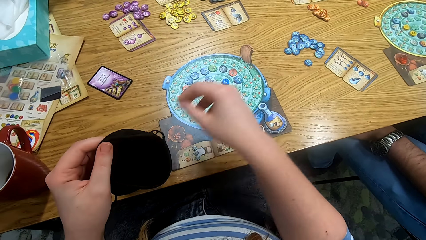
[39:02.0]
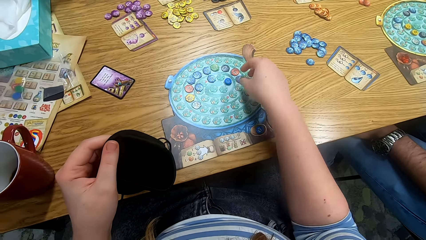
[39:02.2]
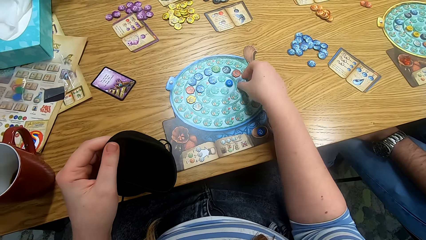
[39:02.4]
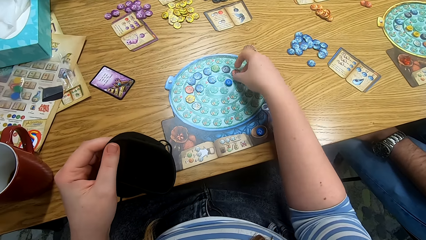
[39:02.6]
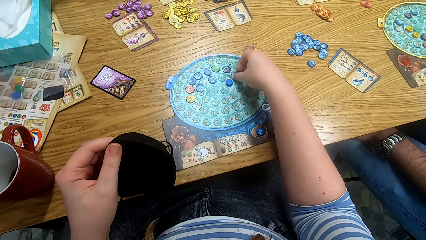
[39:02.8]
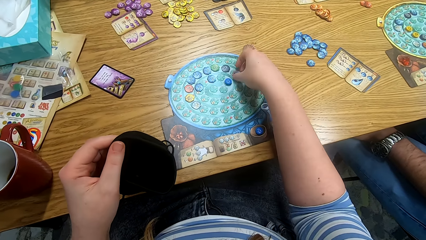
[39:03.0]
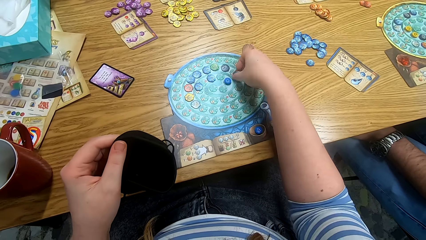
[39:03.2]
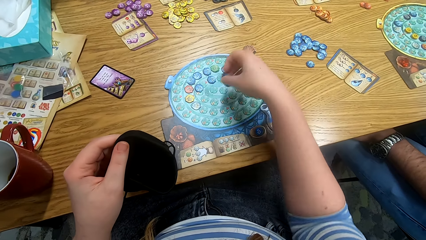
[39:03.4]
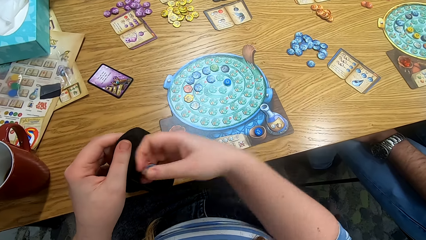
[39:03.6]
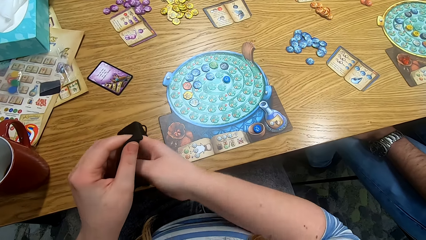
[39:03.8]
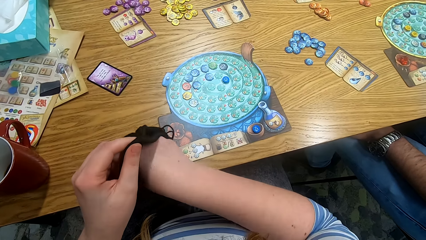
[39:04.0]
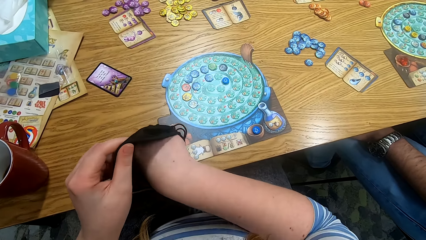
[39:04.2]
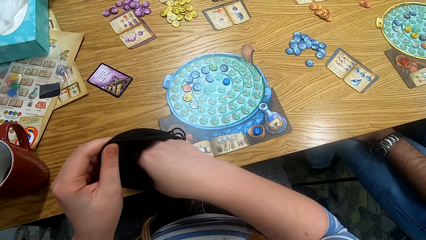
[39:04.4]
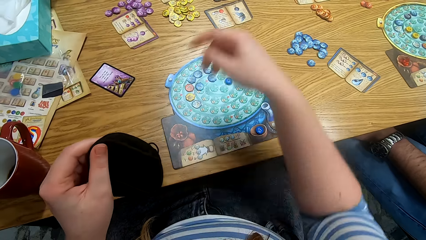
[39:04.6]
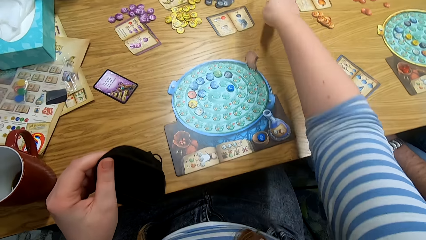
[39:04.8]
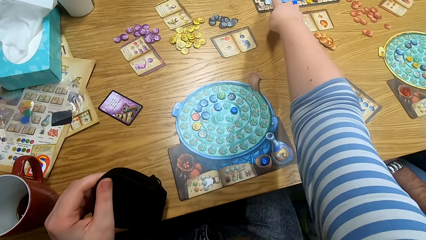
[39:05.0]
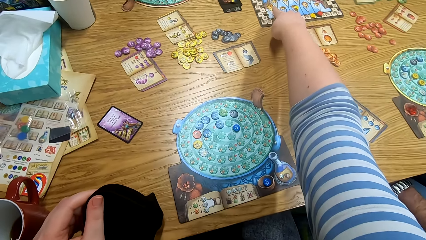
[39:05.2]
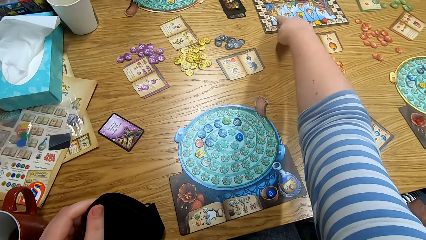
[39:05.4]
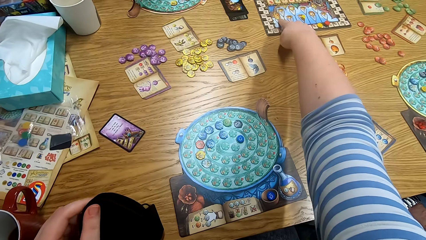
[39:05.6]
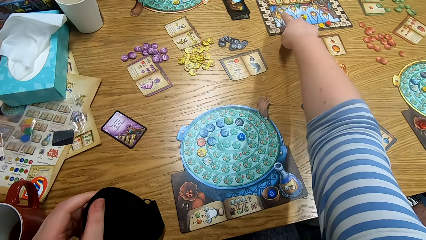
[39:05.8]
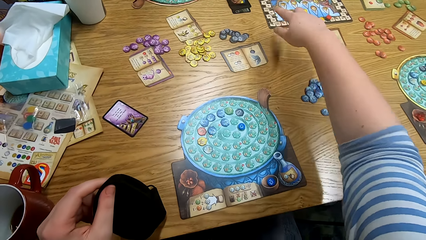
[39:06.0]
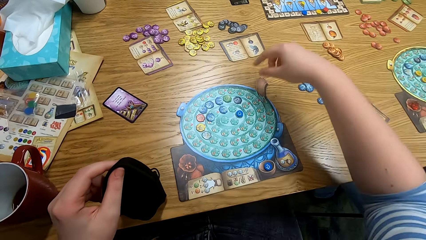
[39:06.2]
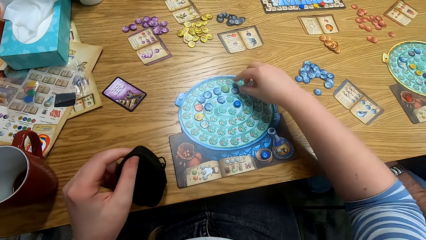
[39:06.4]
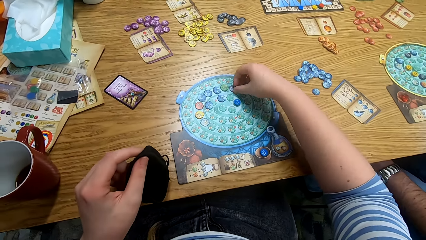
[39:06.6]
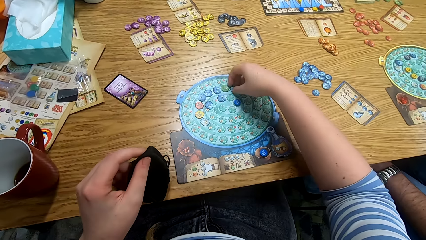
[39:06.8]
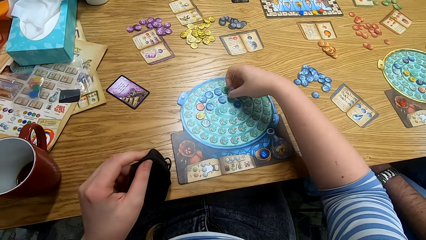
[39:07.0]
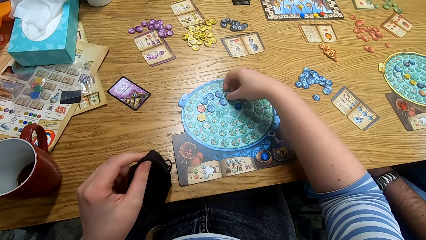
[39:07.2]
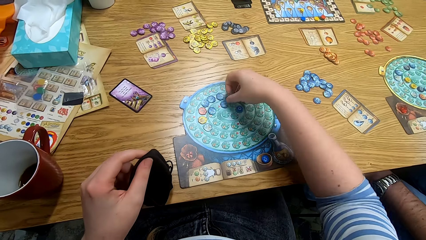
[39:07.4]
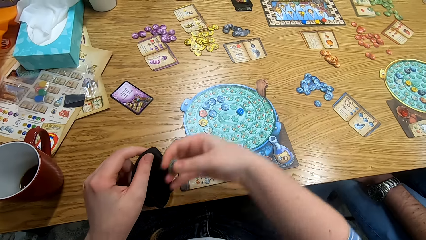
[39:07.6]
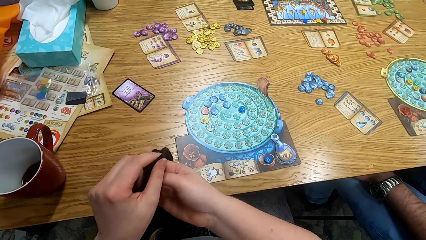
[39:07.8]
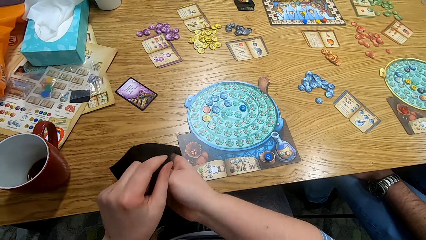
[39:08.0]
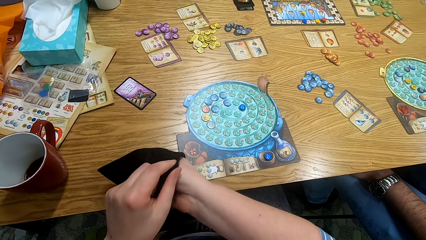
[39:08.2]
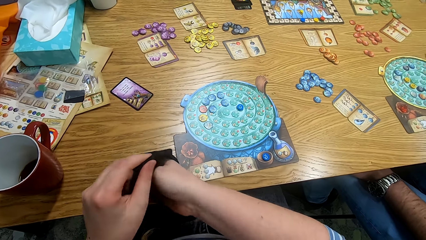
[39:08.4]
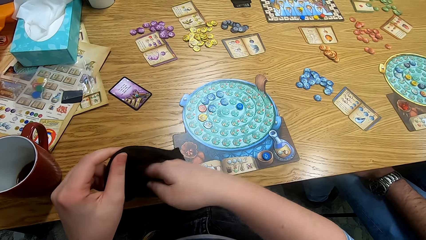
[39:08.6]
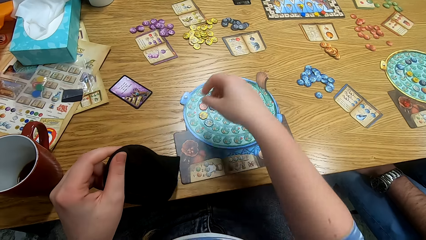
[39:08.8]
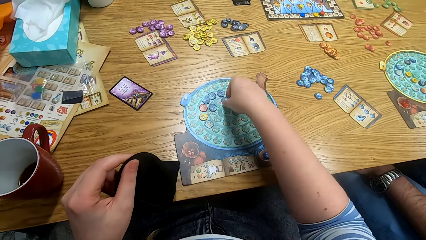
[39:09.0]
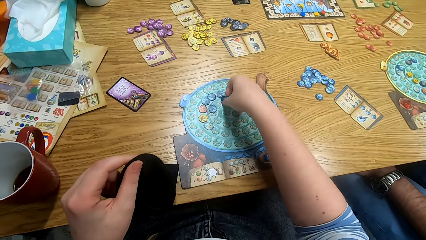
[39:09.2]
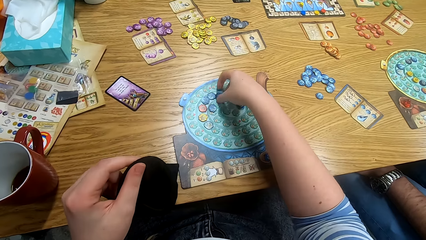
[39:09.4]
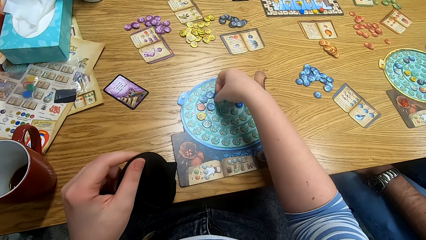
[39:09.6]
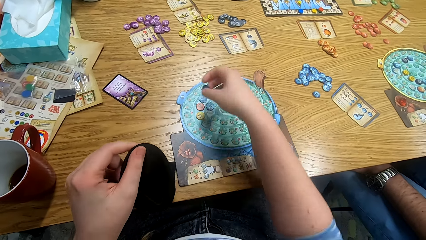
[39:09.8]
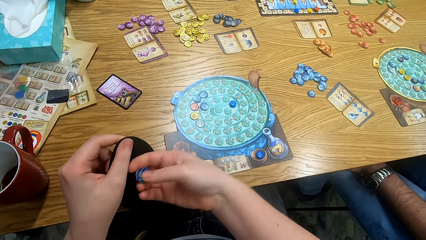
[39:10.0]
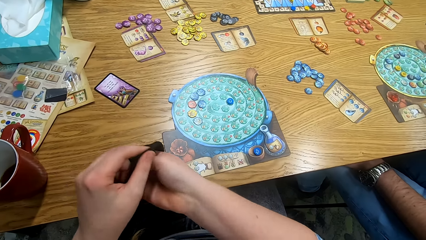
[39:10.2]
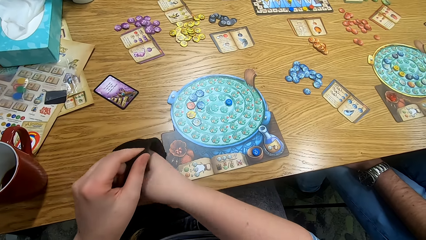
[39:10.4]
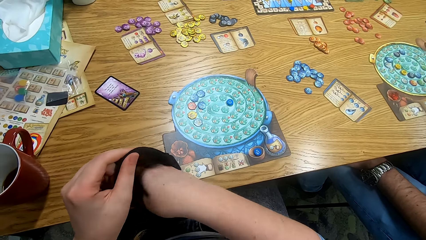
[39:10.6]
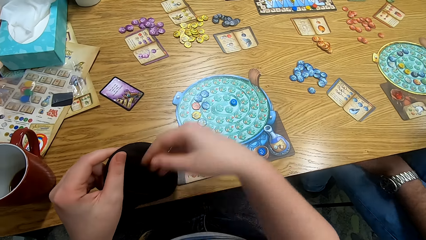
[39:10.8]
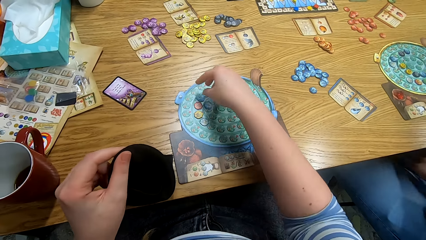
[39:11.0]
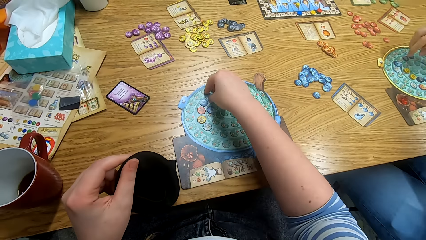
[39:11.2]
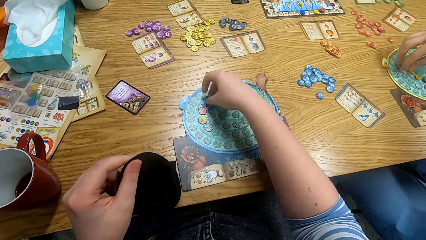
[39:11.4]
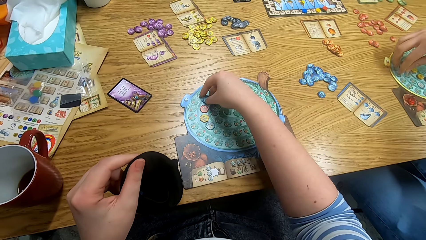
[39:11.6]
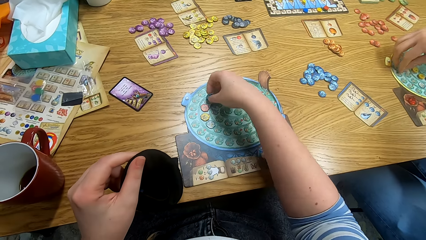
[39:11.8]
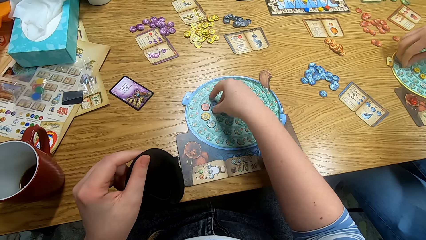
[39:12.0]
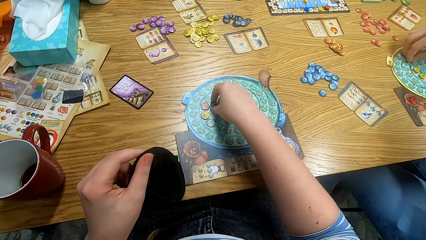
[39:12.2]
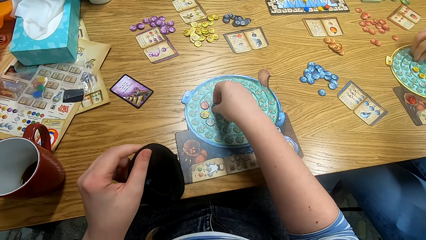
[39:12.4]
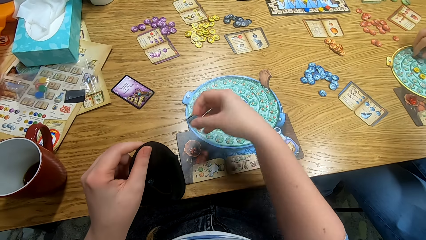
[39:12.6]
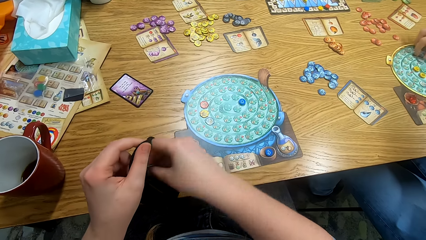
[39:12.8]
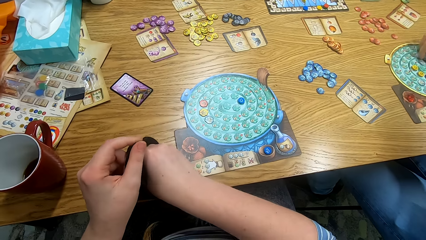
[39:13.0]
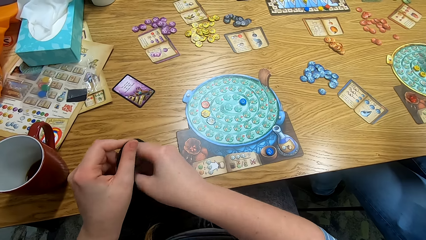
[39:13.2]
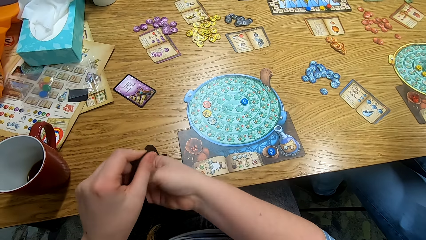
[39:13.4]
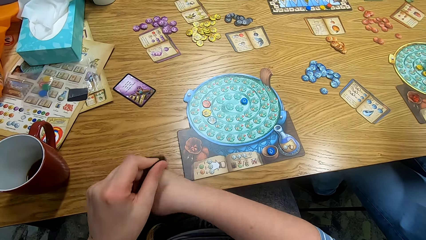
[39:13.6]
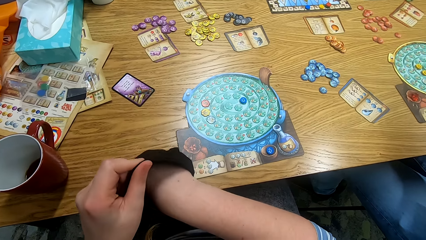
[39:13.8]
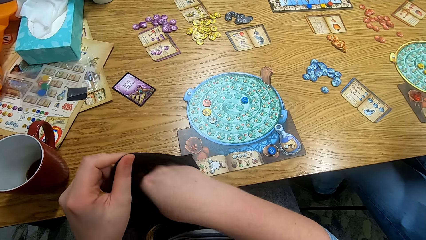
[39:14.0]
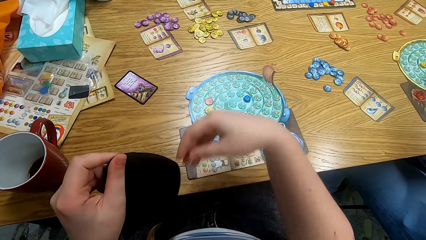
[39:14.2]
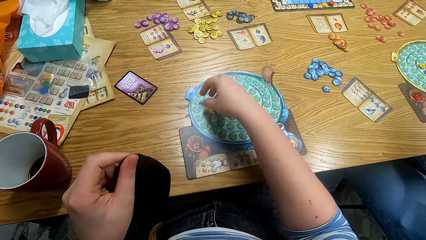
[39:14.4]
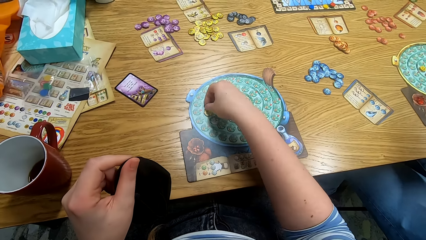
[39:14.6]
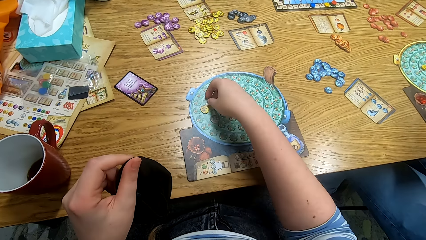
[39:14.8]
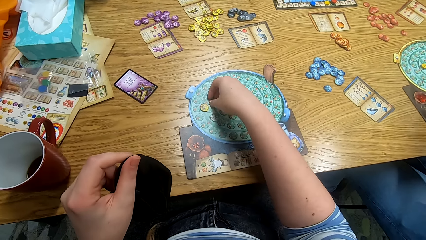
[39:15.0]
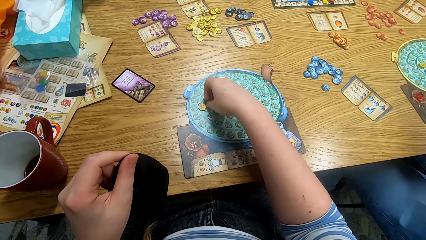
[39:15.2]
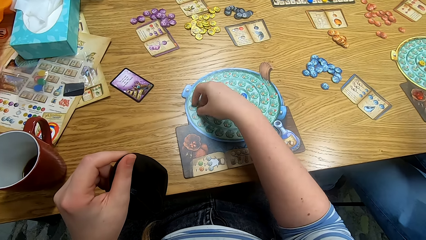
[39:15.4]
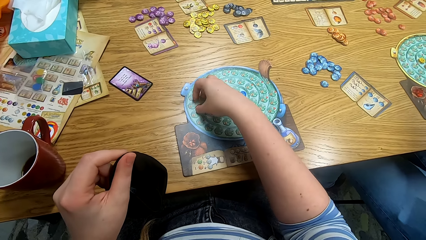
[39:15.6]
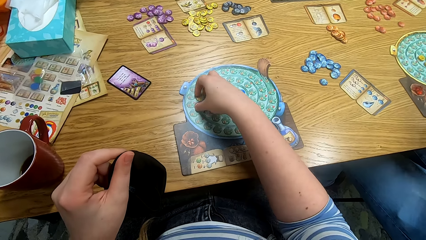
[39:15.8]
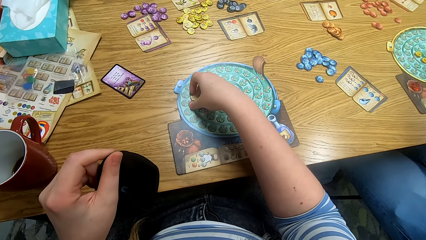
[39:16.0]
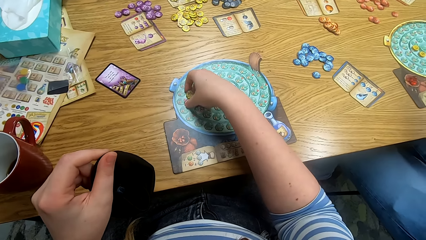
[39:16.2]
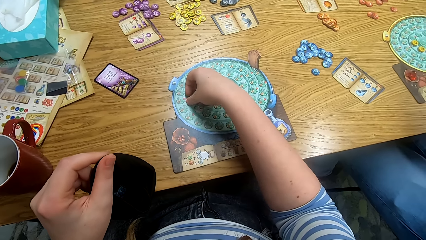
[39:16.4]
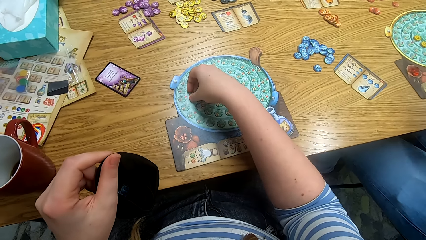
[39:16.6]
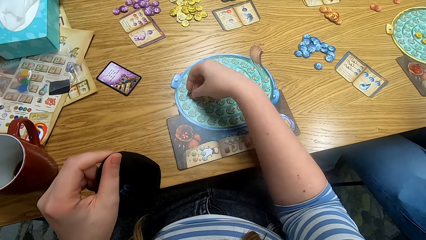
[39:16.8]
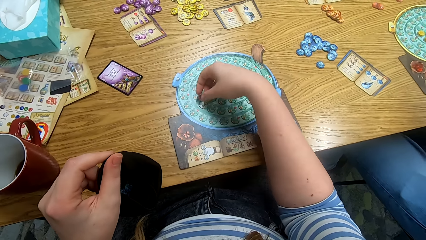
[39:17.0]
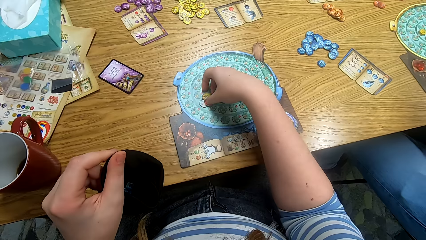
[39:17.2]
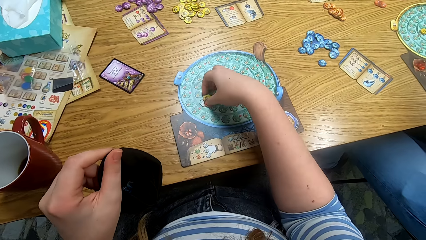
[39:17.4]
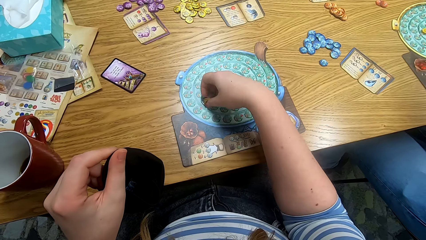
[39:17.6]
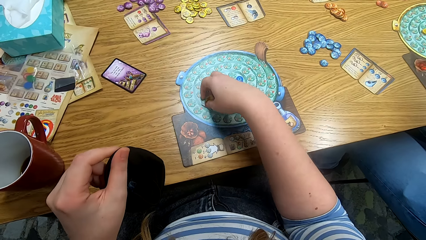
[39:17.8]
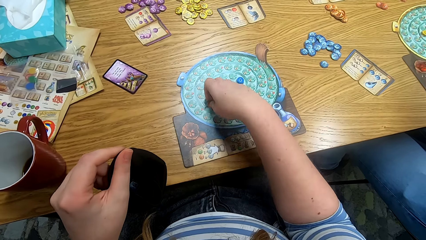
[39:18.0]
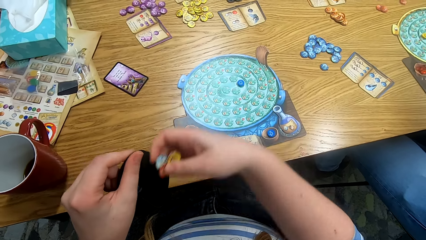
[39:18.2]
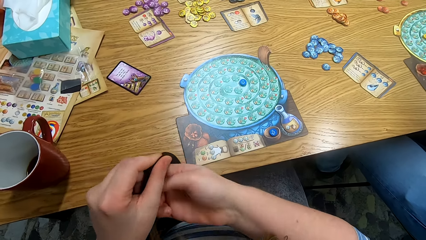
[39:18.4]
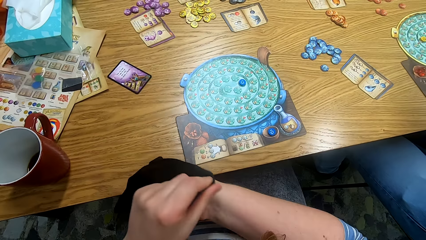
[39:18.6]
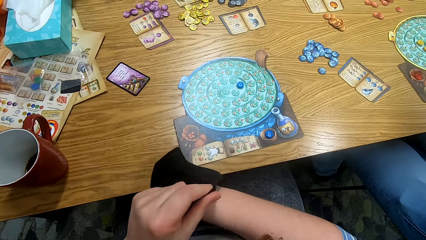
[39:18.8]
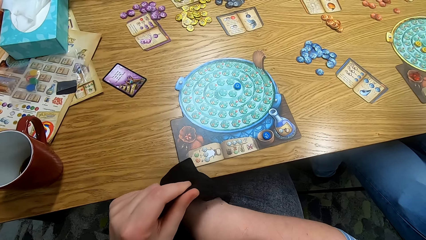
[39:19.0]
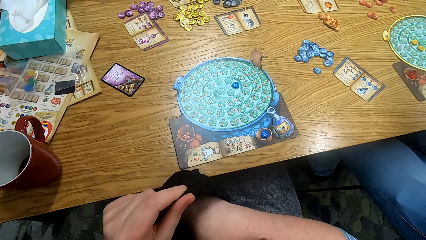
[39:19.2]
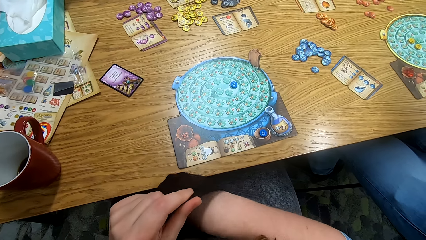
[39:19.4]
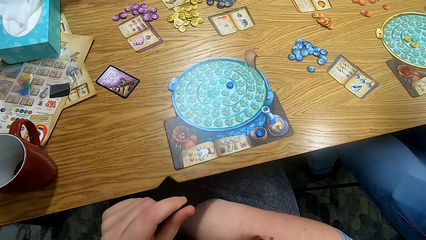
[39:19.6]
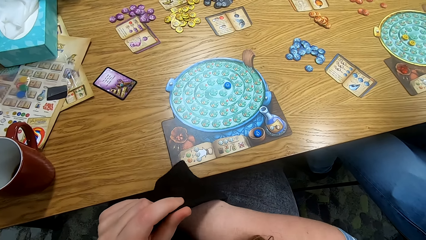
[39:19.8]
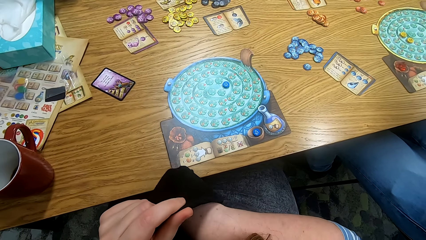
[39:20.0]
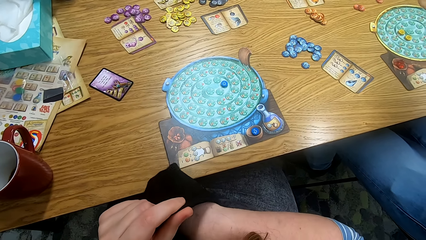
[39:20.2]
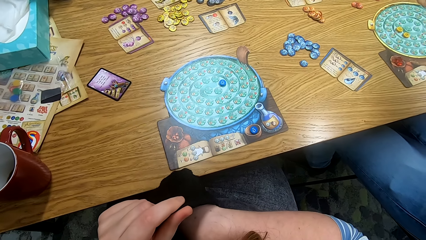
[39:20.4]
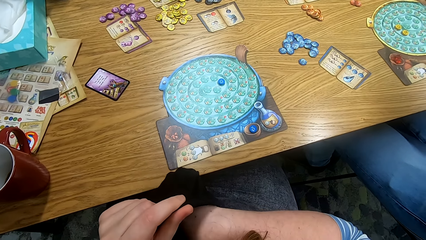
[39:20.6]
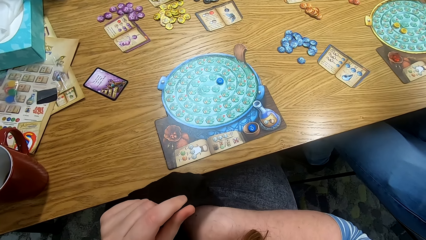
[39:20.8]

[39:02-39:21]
The camera wearer puts the tokens in a bag. They pick the tokens from the table. They put the tokens in the bag. They point at a board on the table. They touch the board. They pick the tokens from the table. They put the tokens in the bag. They pick the tokens from the table. They put the tokens in the bag. They pick the tokens from the table. A person picks something from the board. The camera wearer puts the tokens in the bag. They pick the tokens from the table. They put the tokens in the bag.
